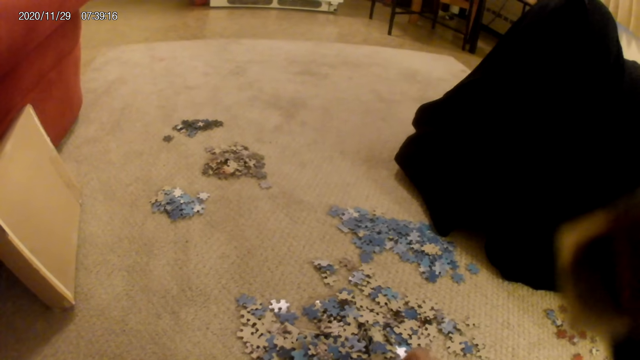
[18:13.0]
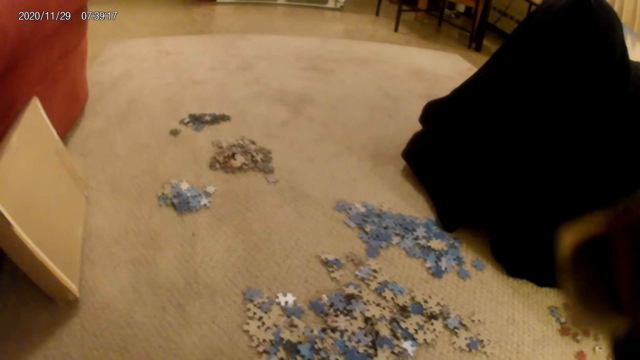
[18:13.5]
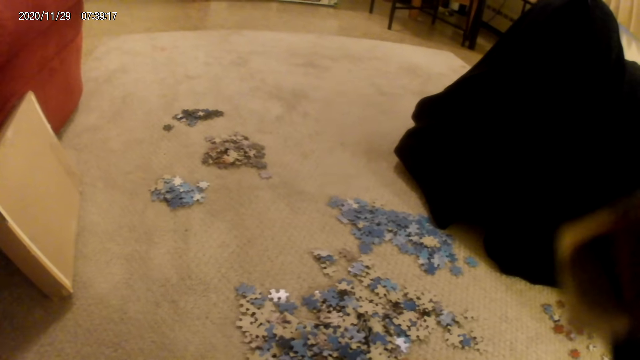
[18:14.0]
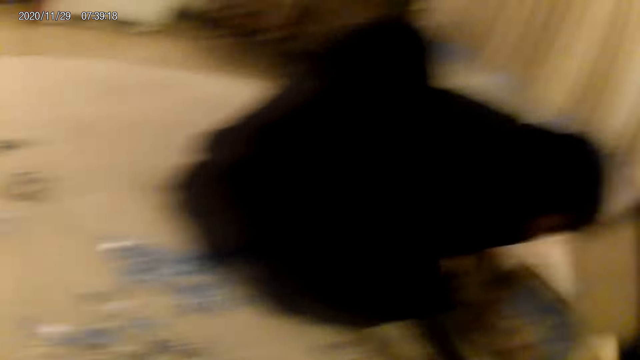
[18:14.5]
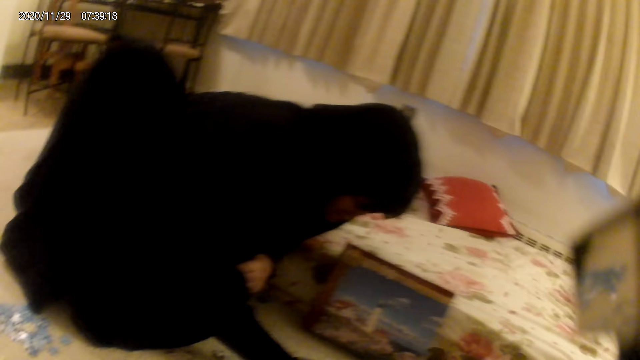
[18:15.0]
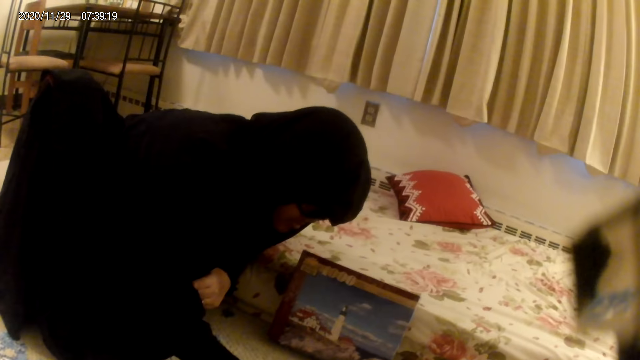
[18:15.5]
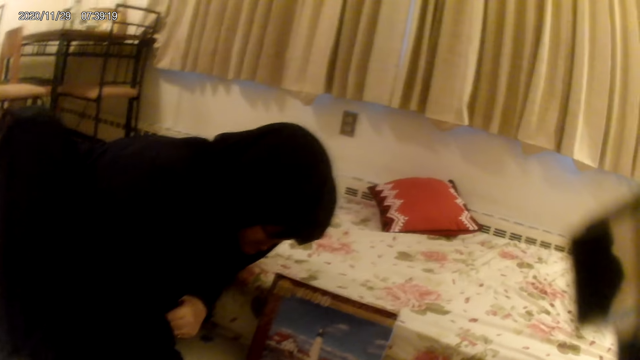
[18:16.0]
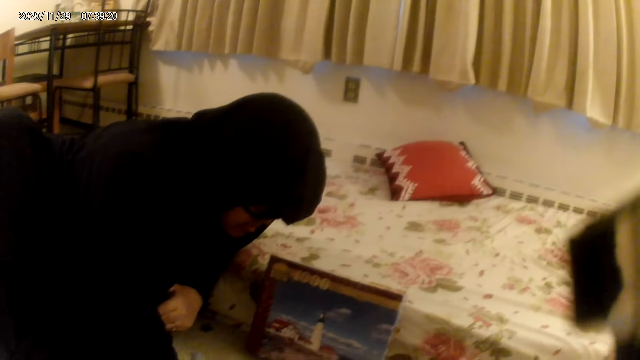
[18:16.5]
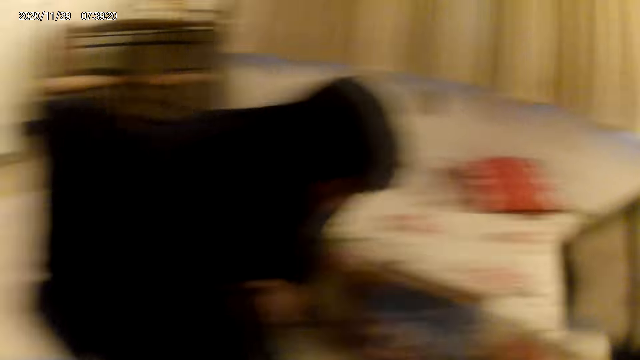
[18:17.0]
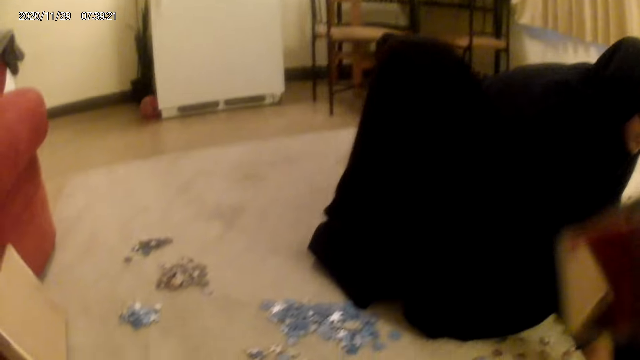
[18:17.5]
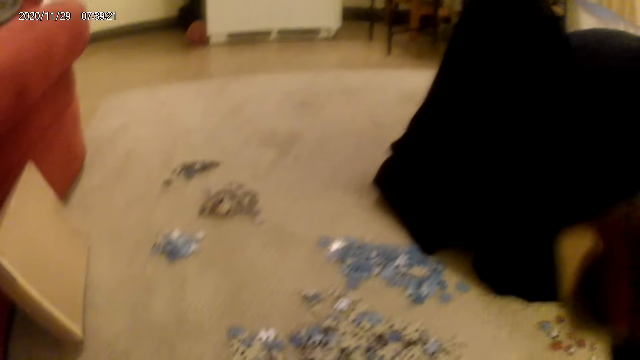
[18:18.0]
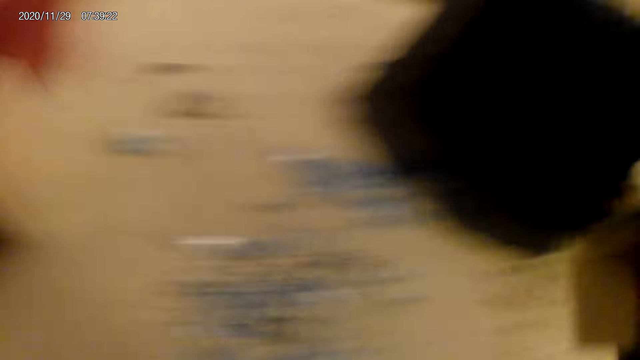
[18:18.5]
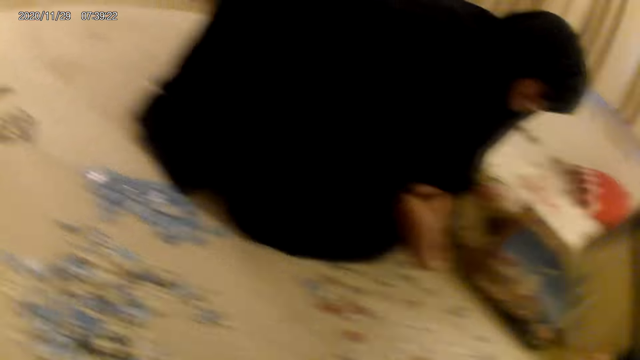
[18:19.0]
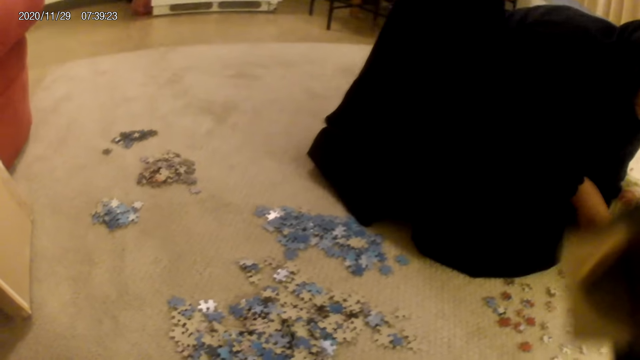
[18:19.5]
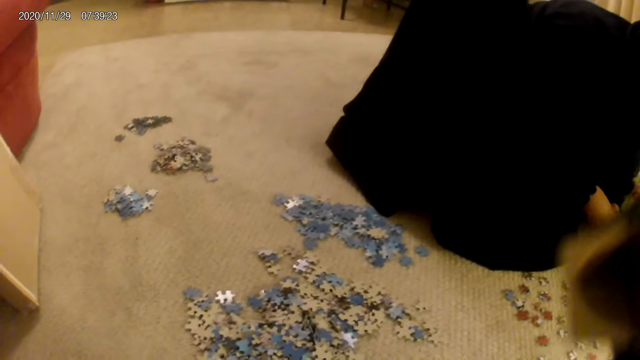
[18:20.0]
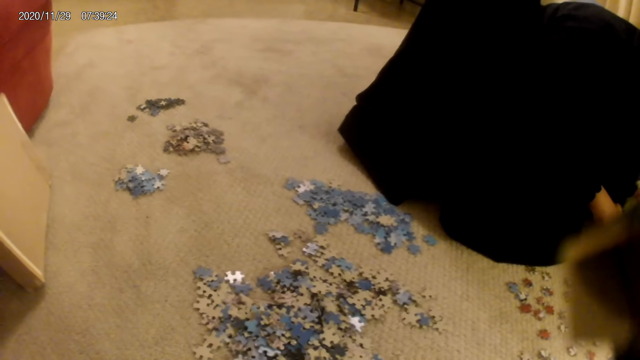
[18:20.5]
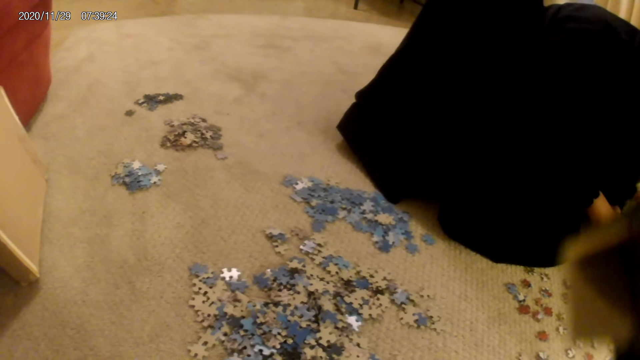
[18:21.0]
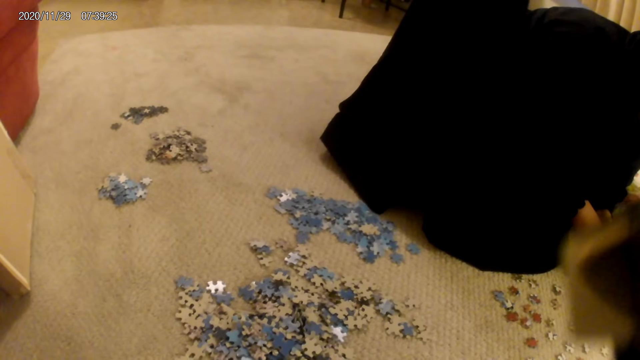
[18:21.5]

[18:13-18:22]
The camera wearer looks around. A woman does something. The camera wearer looks around. The woman arranges the jigsaw puzzle pieces. She picks cards from the floor.

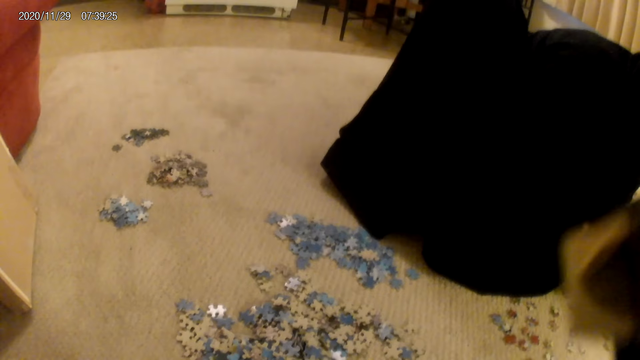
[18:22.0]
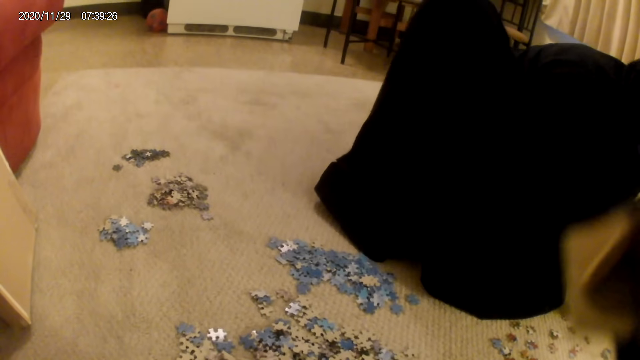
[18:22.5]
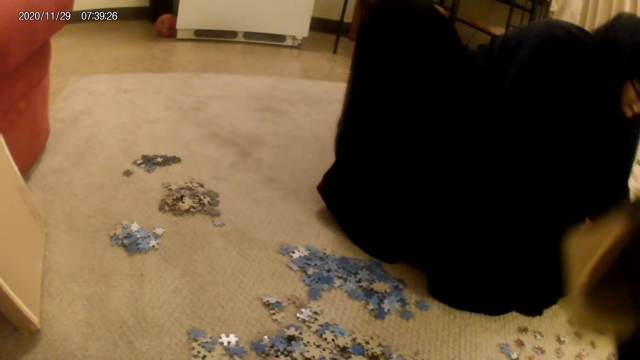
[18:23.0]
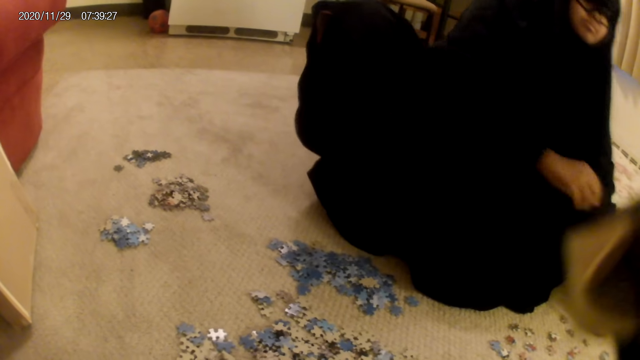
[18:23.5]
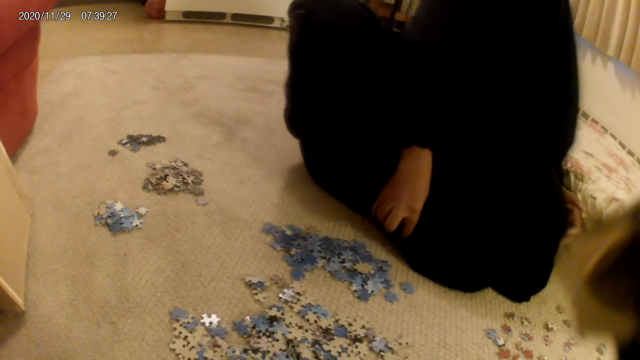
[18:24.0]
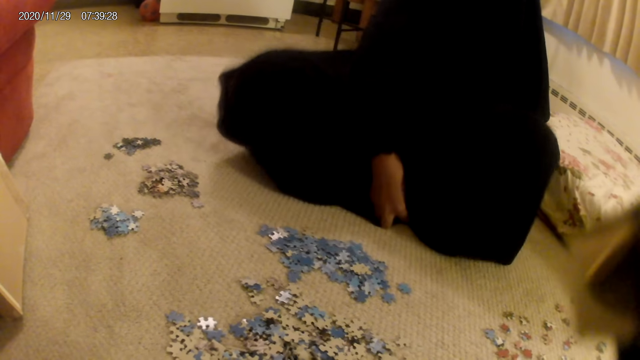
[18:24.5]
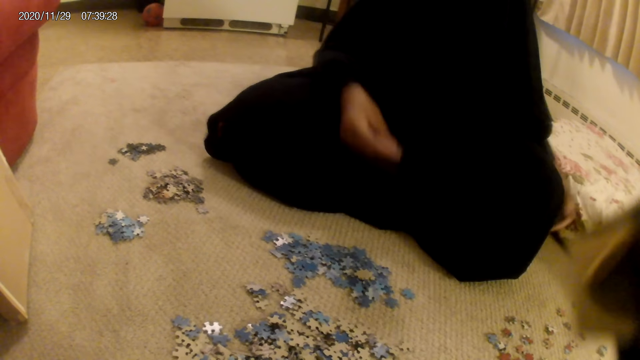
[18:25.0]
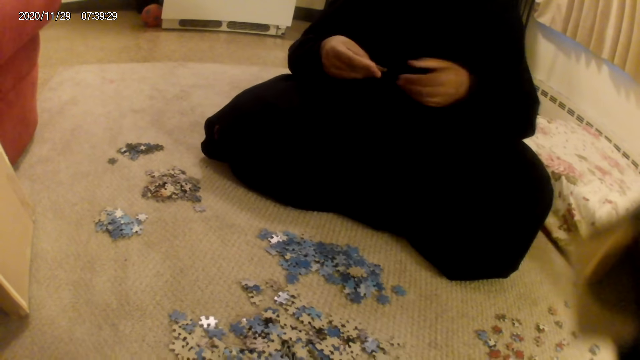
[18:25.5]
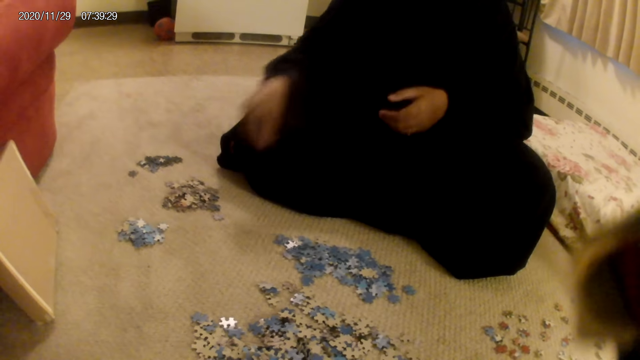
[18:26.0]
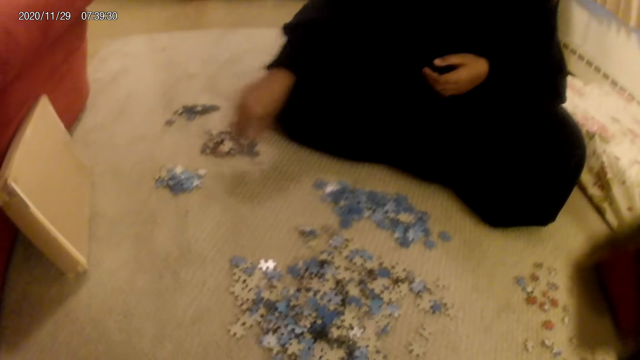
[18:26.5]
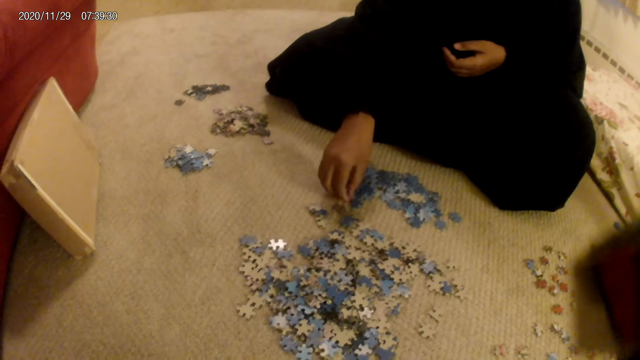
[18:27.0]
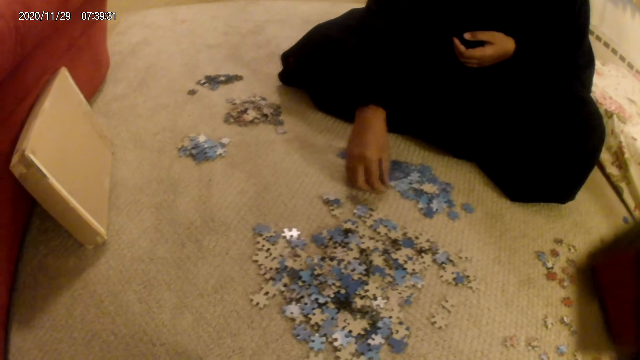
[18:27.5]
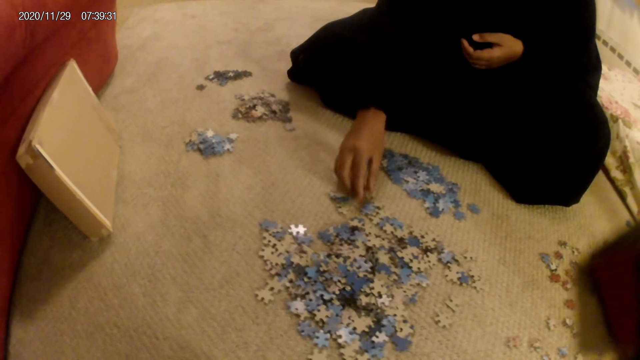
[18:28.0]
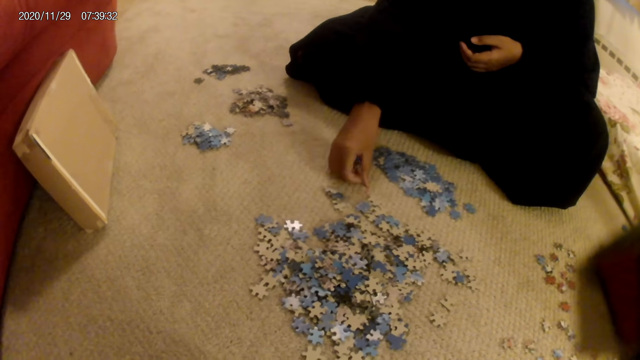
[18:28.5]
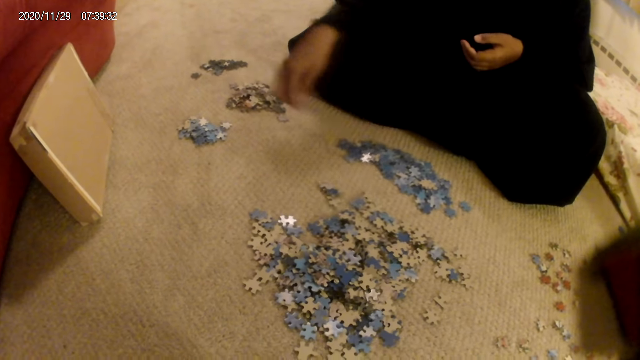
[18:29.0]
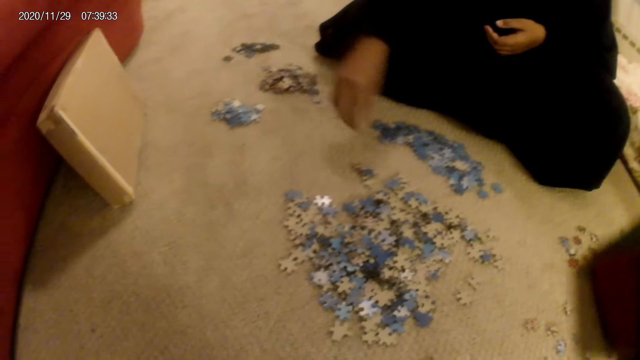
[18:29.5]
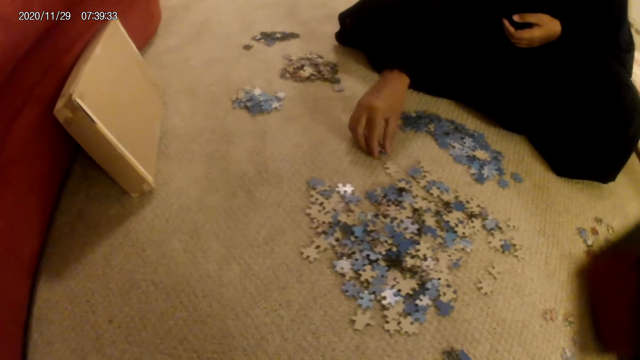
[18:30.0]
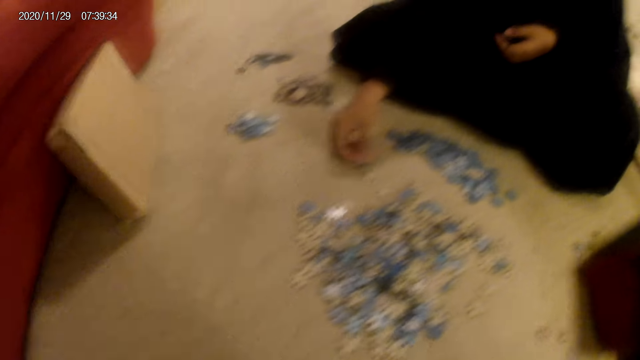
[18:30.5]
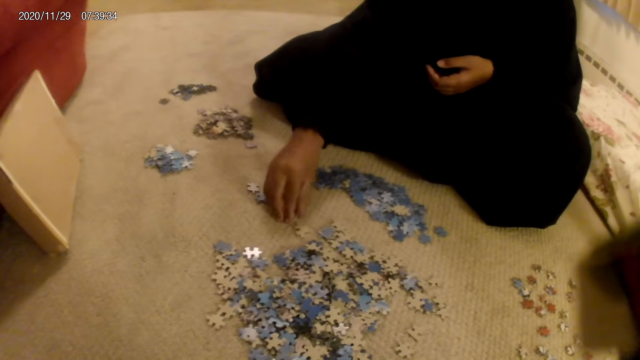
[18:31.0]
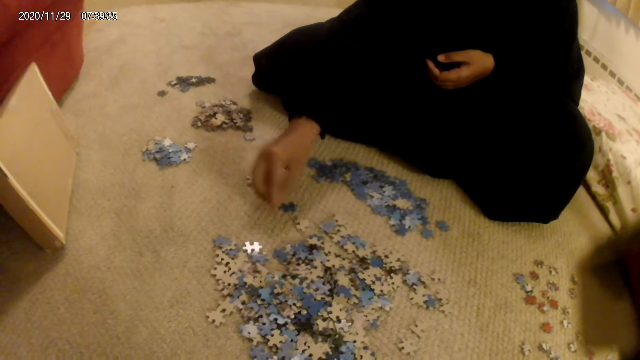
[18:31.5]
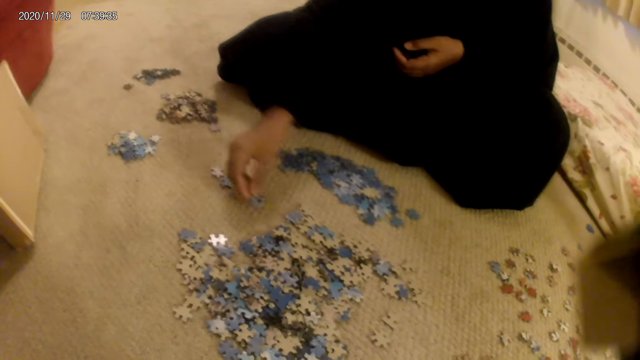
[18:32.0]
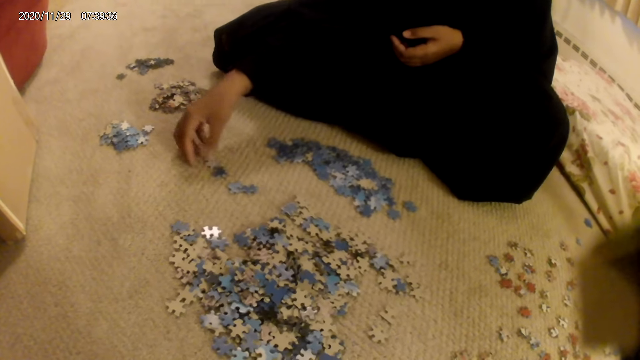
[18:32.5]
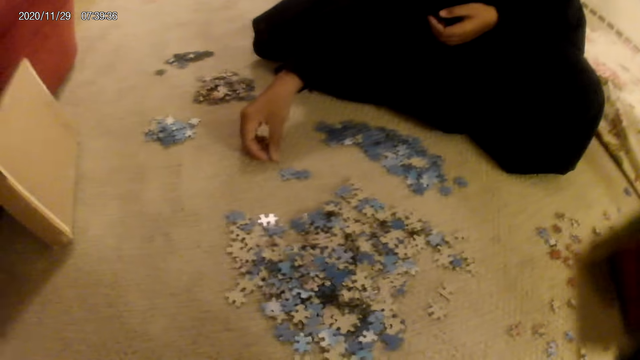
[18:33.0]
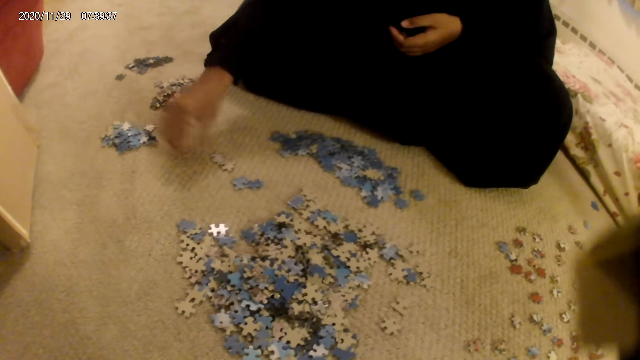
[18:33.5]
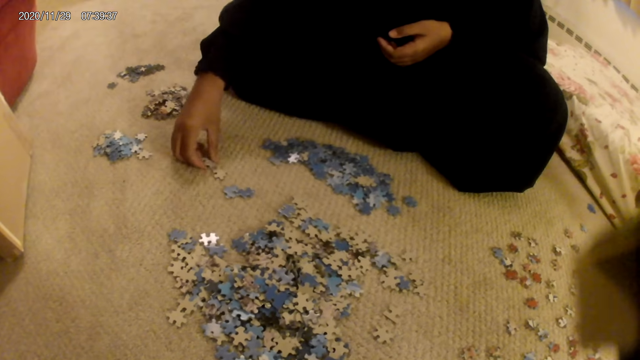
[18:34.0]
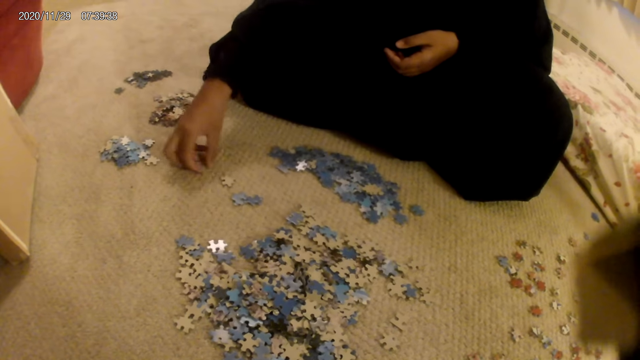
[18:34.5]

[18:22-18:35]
The camera wearer does something. They wake up. A woman picks a card from the floor. She drops the card on the floor. She turns the jigsaw pieces and moves cards on the table.
